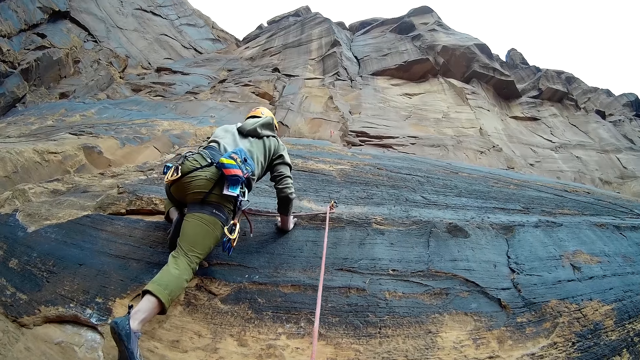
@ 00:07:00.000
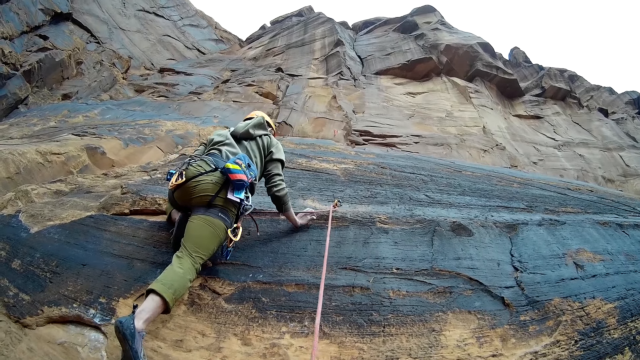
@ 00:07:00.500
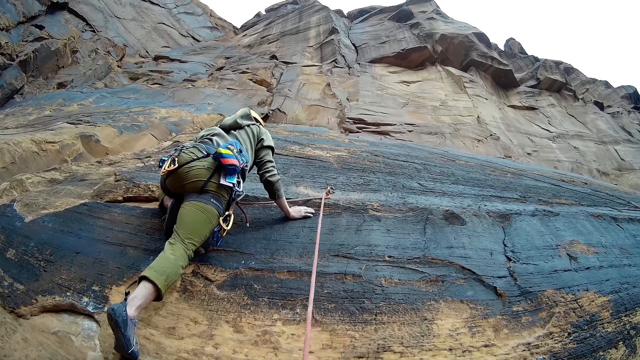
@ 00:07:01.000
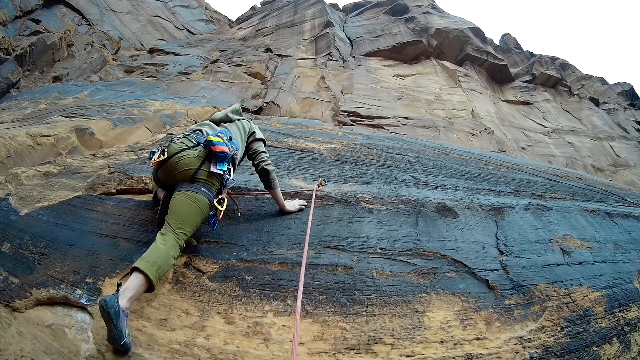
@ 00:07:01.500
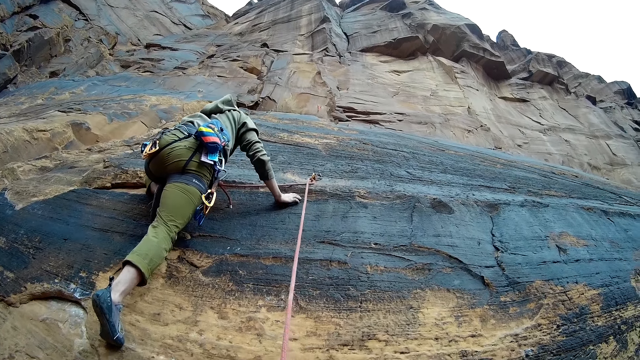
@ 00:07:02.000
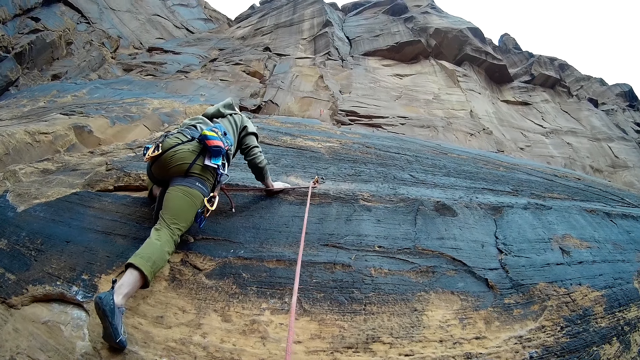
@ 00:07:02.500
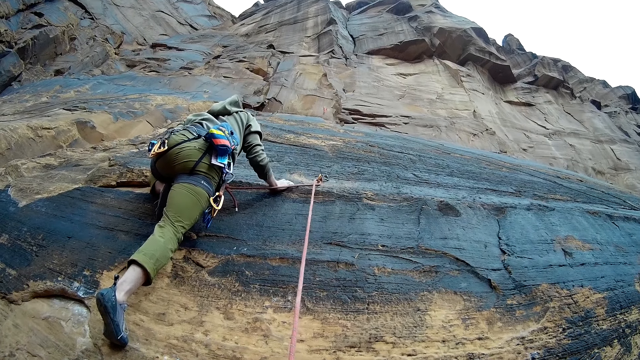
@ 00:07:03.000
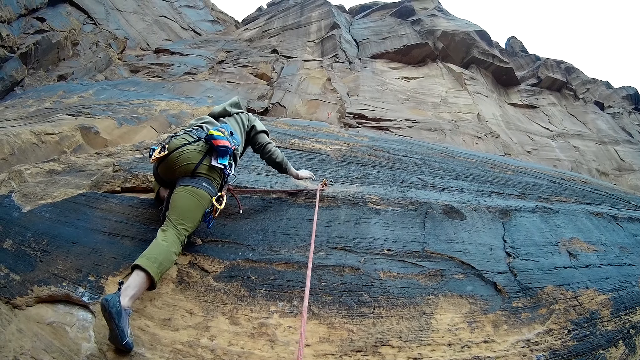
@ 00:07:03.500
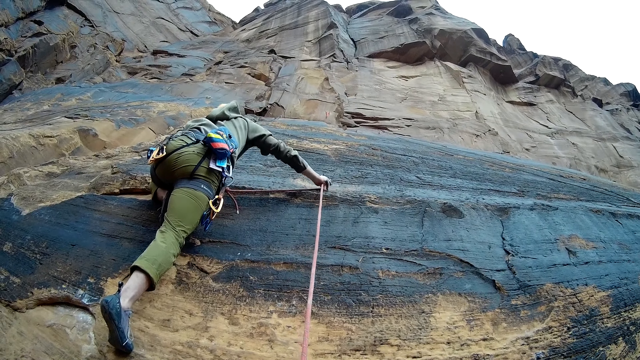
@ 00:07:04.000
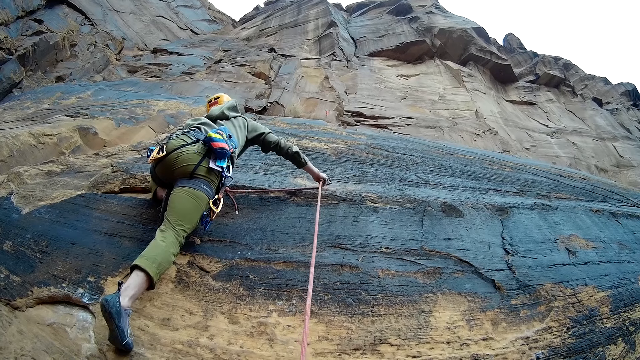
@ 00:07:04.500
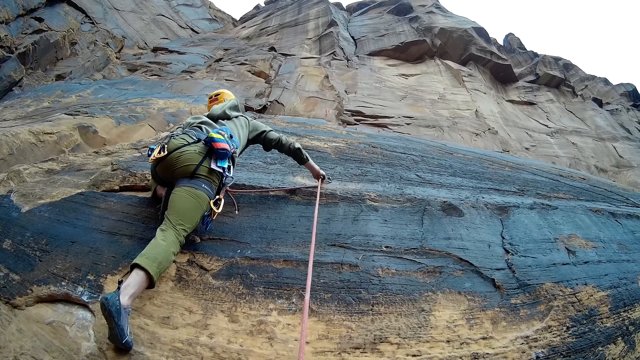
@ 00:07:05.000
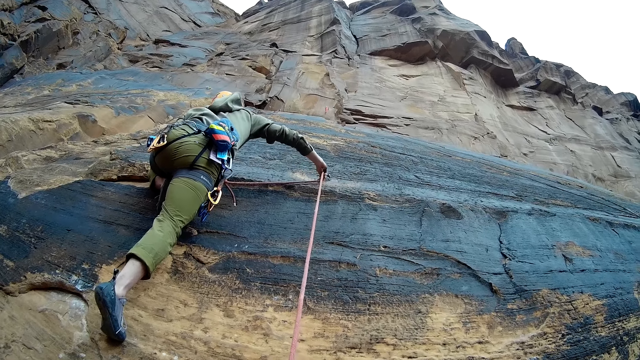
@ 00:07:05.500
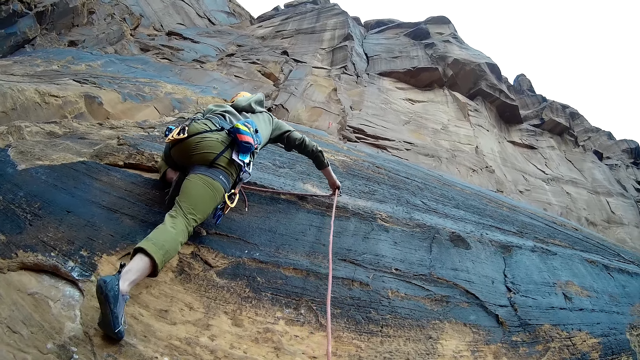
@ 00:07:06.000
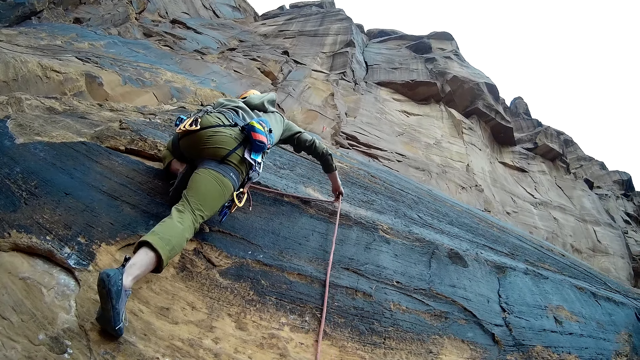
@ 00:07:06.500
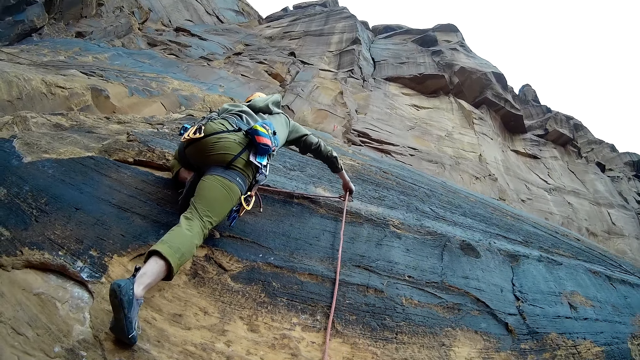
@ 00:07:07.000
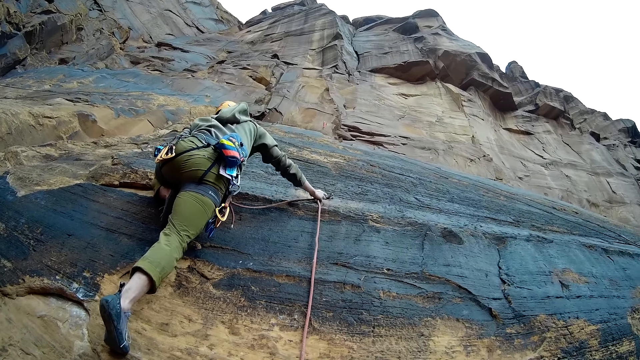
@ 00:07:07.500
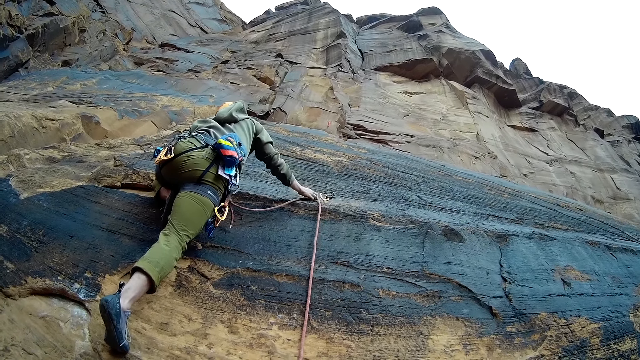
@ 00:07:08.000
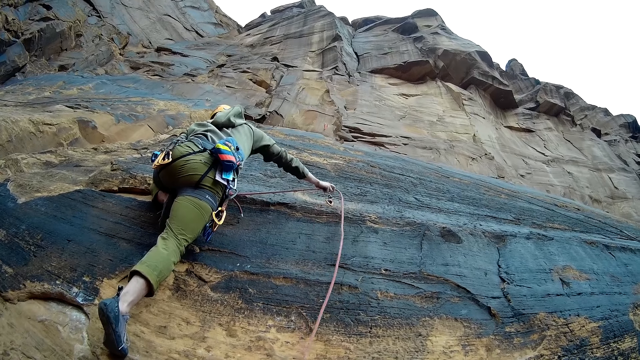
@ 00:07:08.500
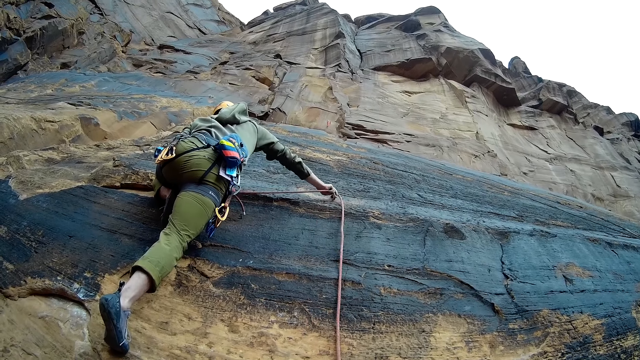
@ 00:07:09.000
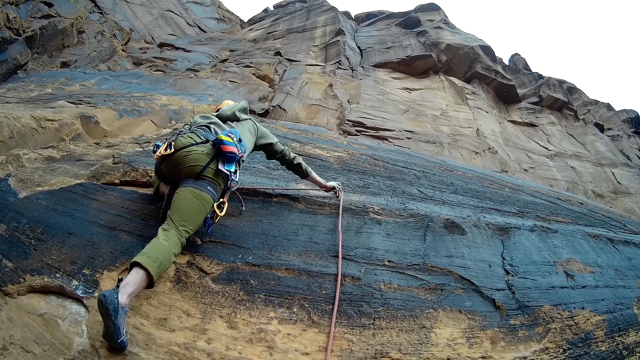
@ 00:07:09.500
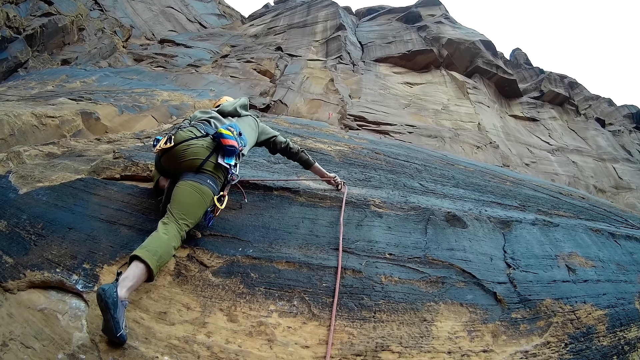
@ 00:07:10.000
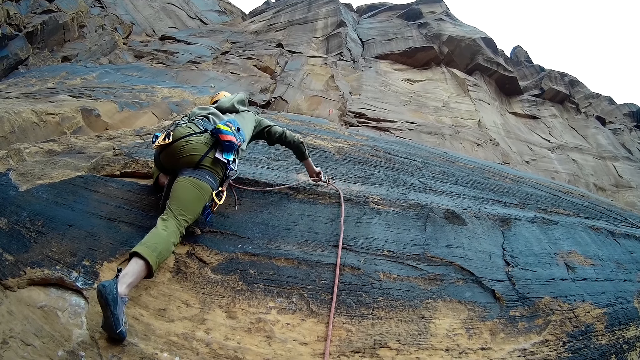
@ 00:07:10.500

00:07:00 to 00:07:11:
A man adjusts the quick draw on the anchor. The man adjusts the position of the rope on the mountain wall.

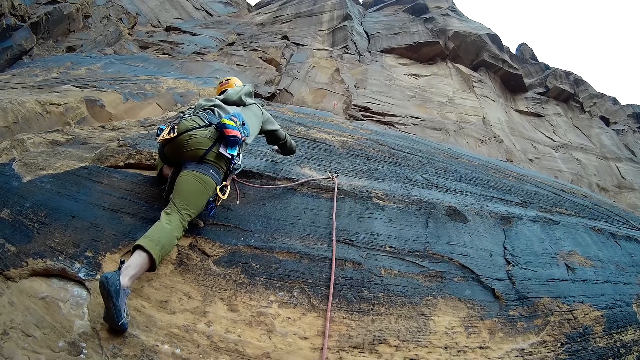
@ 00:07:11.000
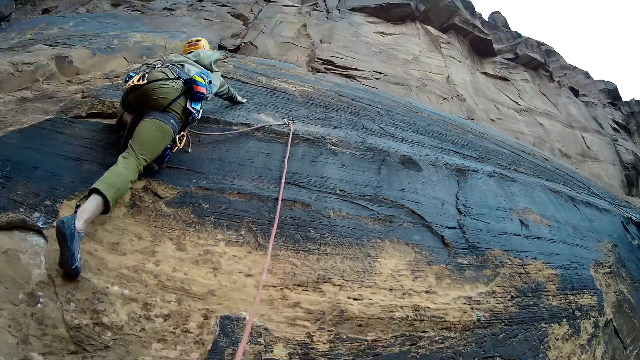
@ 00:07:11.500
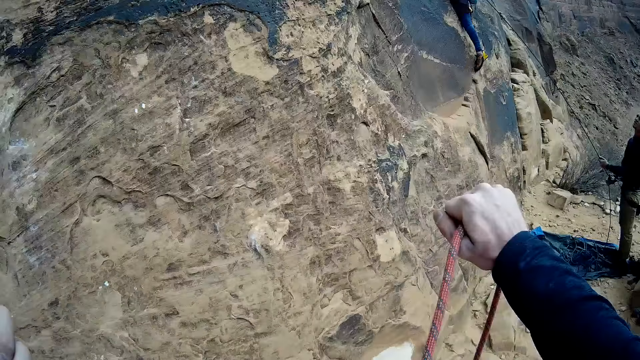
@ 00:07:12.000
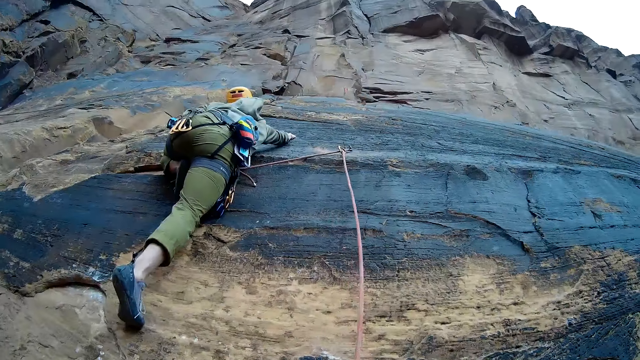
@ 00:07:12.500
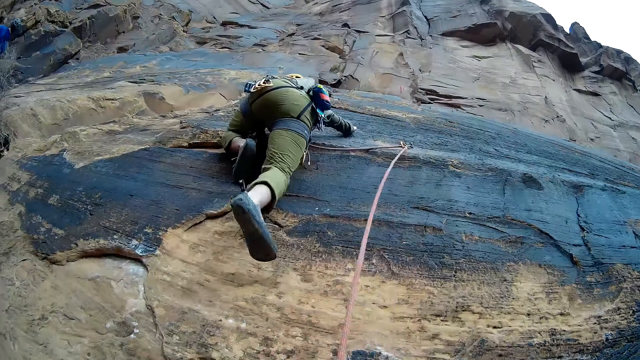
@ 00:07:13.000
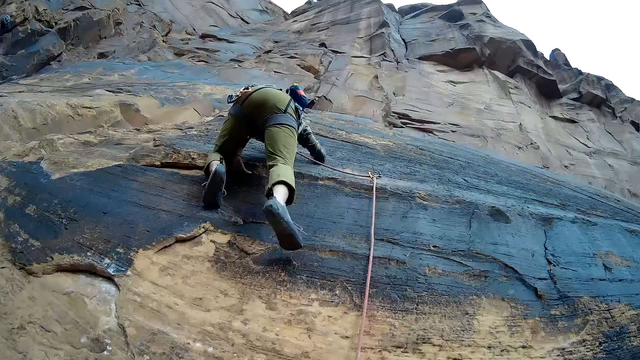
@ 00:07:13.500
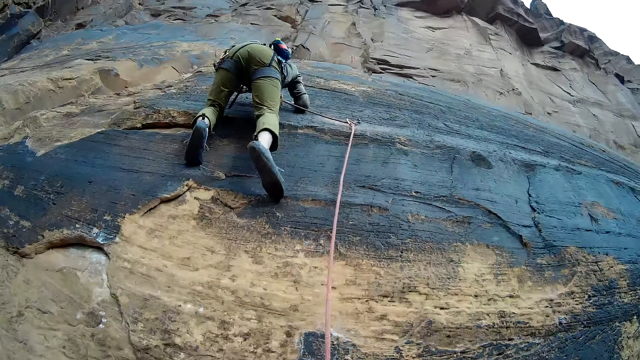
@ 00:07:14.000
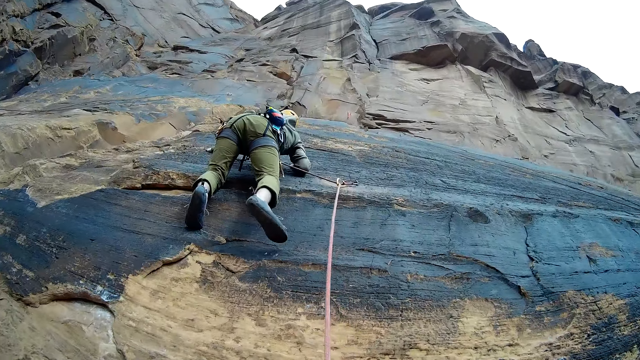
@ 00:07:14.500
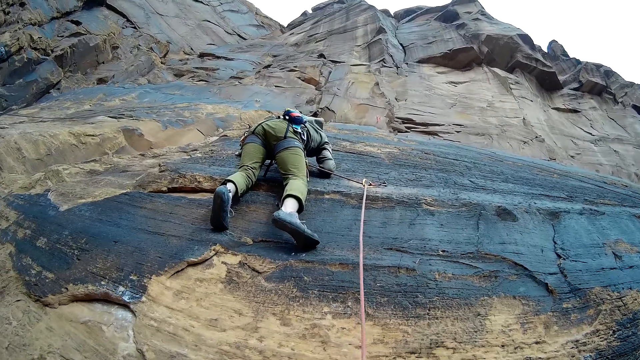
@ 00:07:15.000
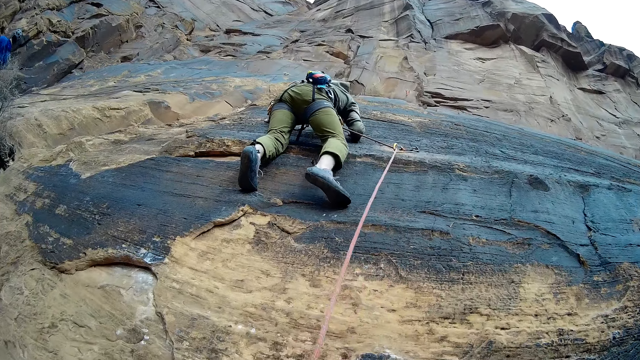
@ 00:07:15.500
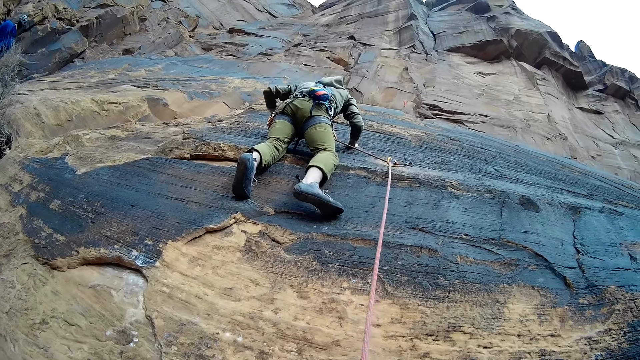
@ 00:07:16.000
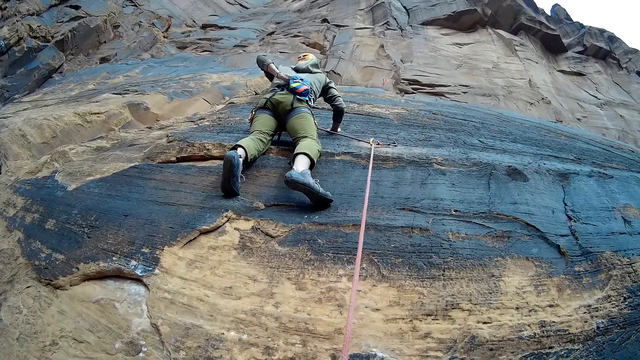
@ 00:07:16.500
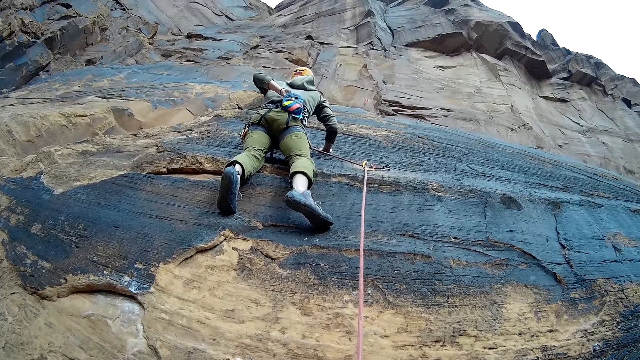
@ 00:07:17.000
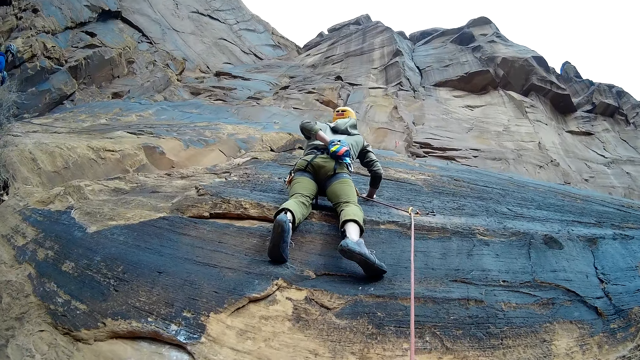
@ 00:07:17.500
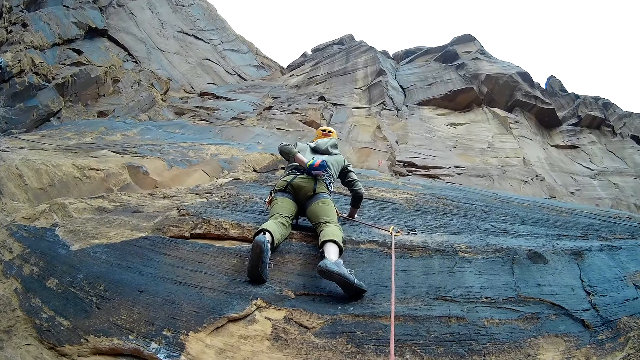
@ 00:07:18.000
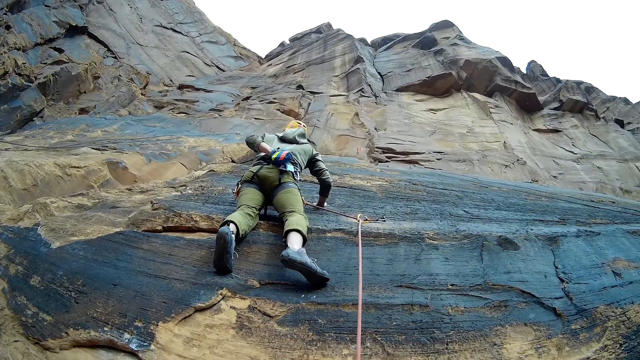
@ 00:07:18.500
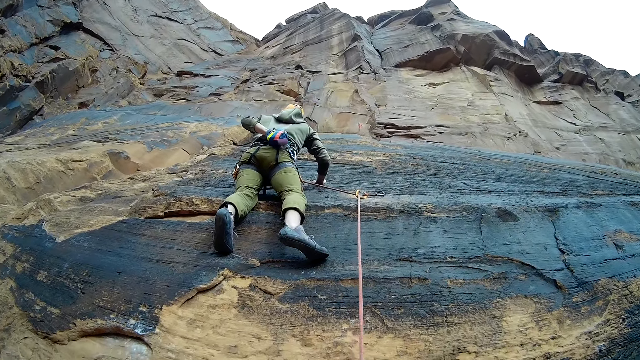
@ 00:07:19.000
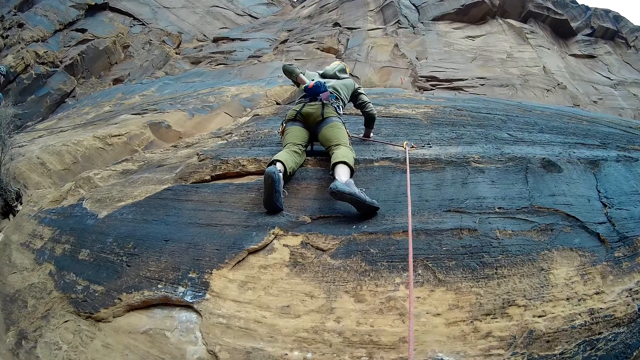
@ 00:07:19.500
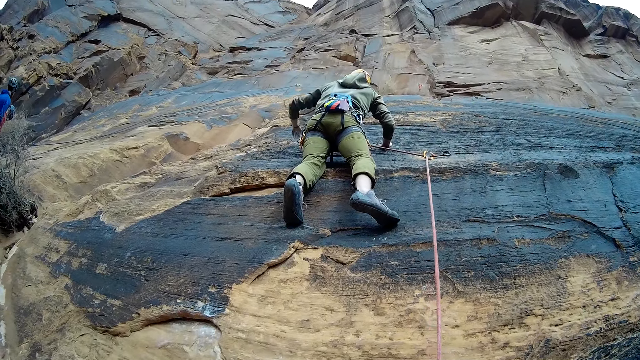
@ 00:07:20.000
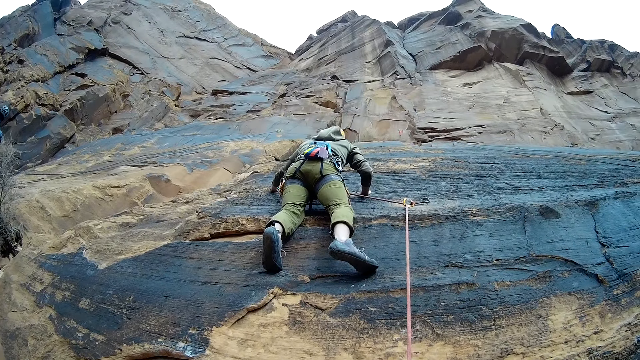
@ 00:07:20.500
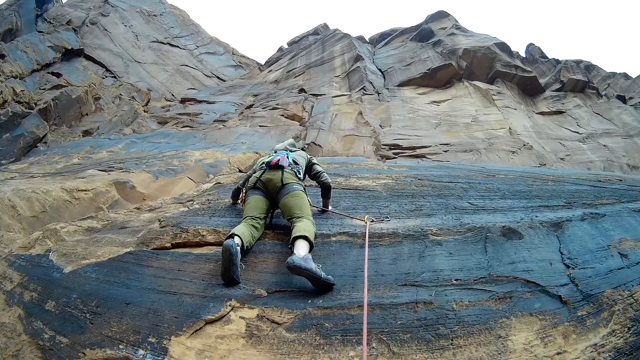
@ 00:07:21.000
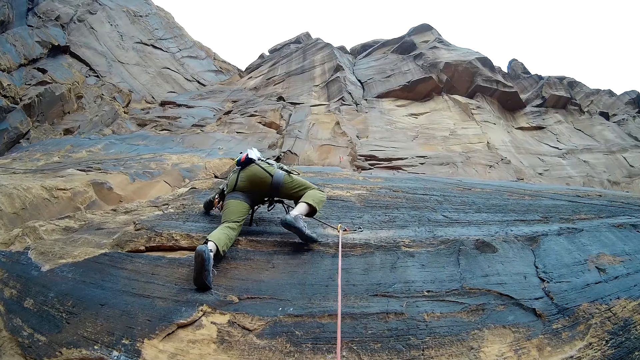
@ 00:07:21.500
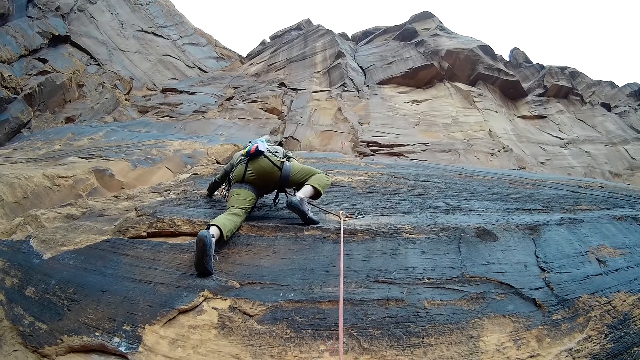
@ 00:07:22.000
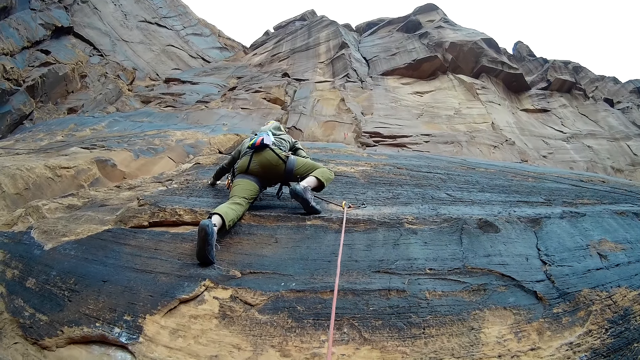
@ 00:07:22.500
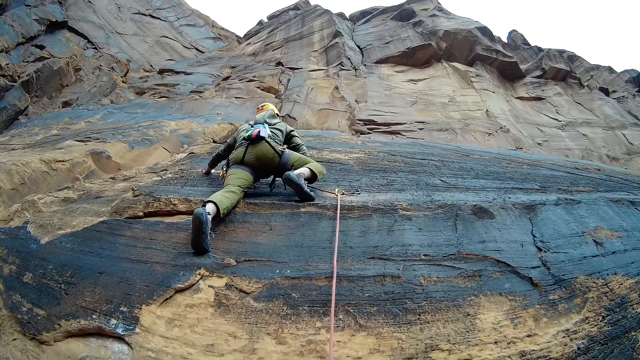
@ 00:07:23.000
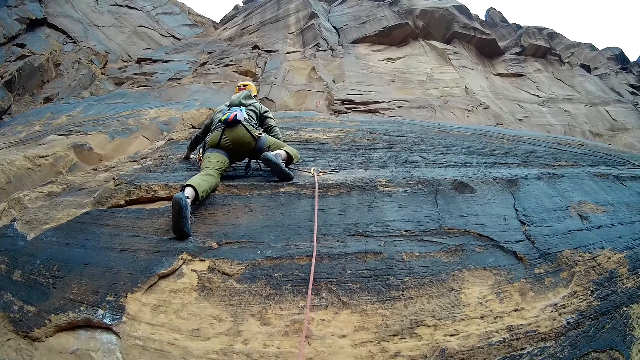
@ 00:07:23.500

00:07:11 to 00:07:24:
The camera wearer adjusts the rope. A climber climbs the mountain wall with a rope. A man adjusts the harness belt using the left hand and reaches into his backpack. The man climbs the mountain wall with a rope.
